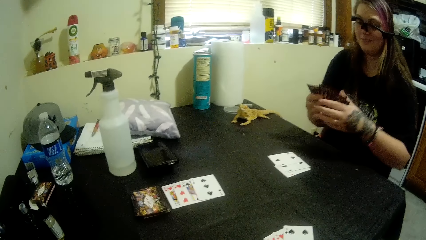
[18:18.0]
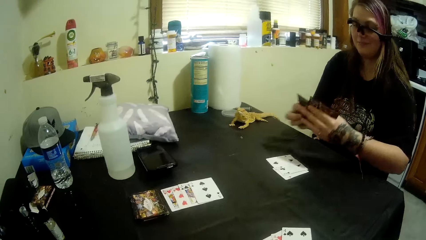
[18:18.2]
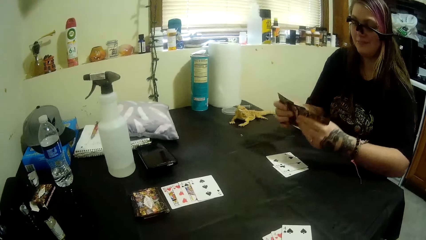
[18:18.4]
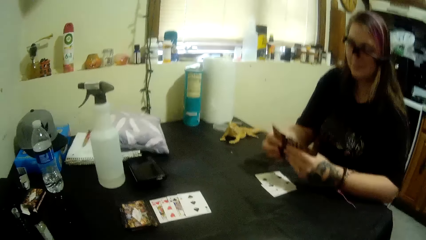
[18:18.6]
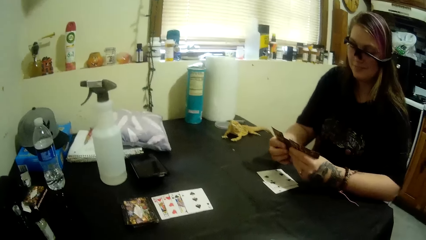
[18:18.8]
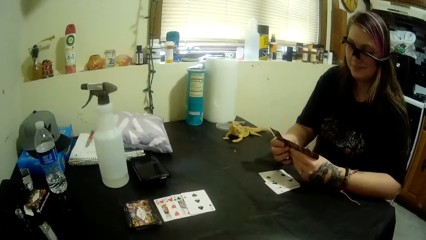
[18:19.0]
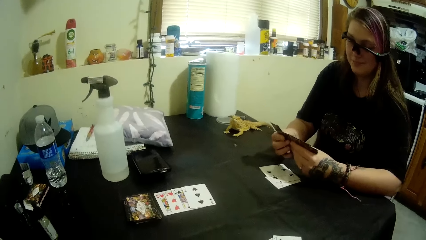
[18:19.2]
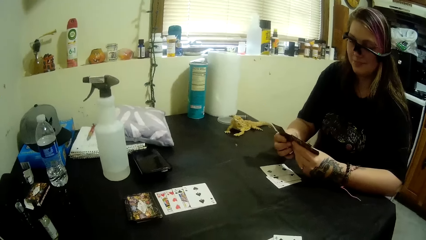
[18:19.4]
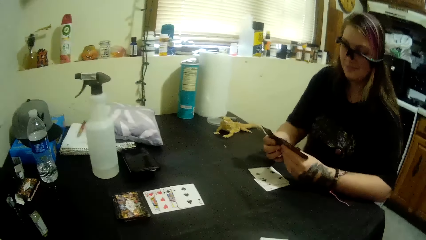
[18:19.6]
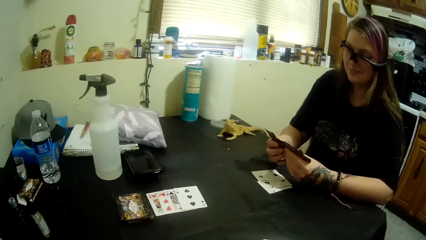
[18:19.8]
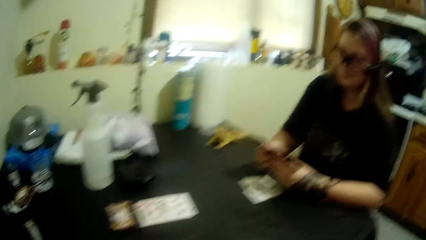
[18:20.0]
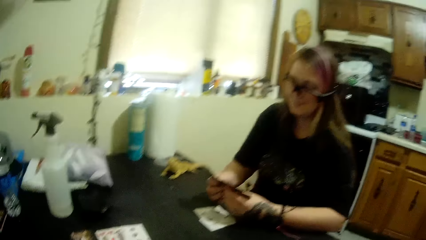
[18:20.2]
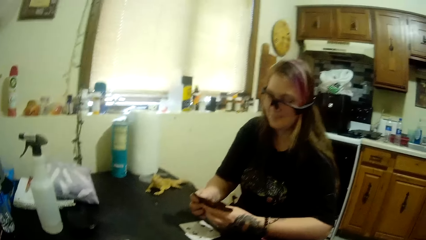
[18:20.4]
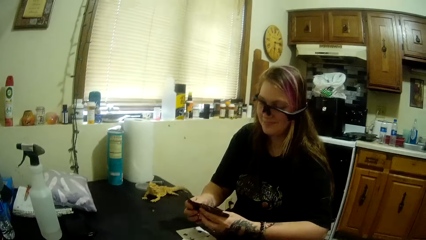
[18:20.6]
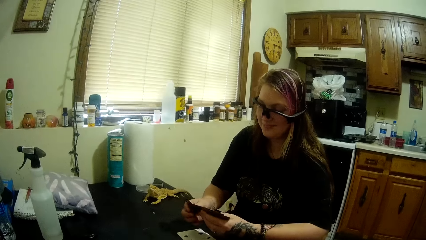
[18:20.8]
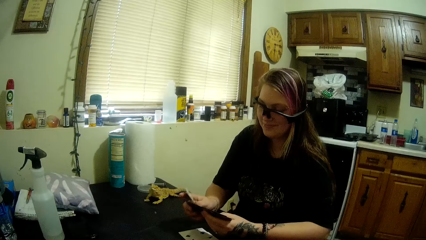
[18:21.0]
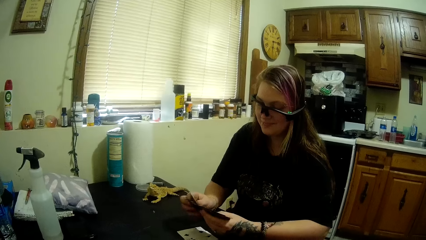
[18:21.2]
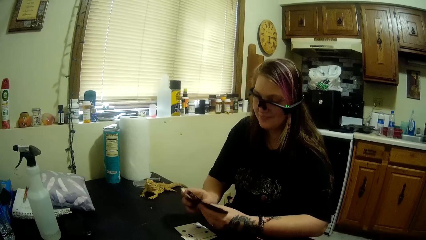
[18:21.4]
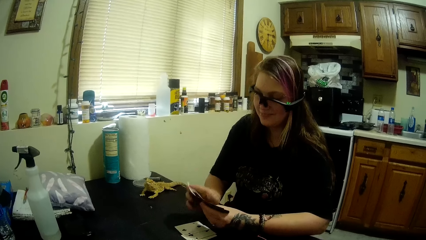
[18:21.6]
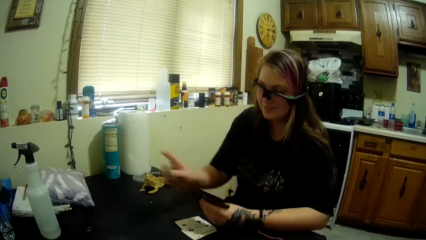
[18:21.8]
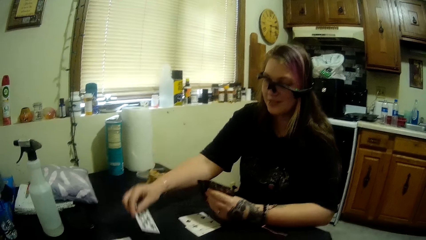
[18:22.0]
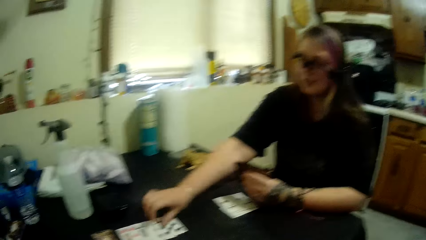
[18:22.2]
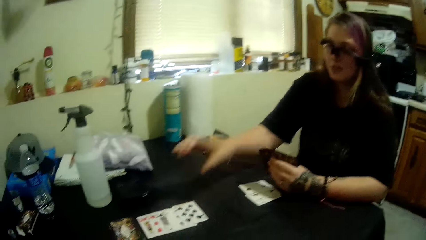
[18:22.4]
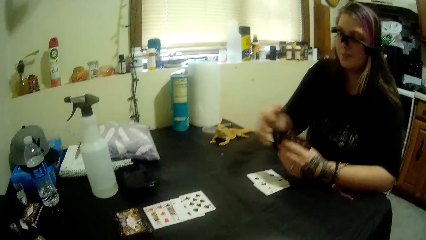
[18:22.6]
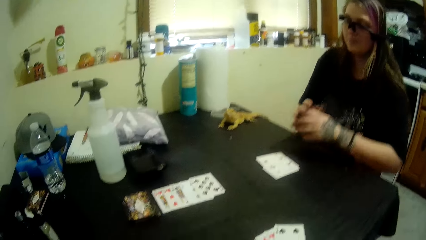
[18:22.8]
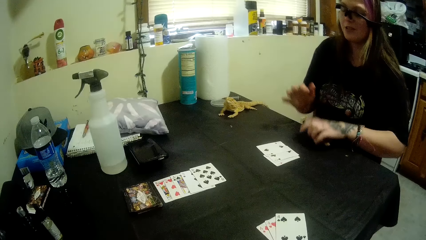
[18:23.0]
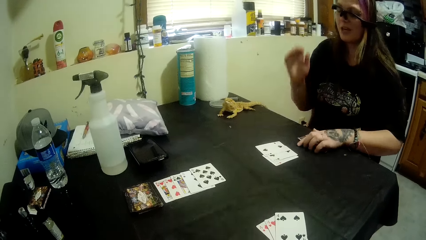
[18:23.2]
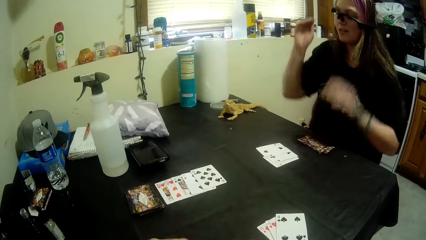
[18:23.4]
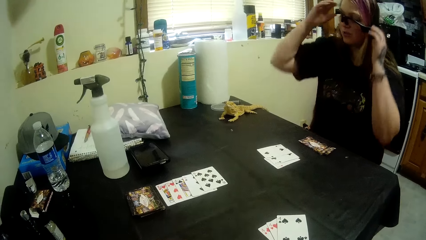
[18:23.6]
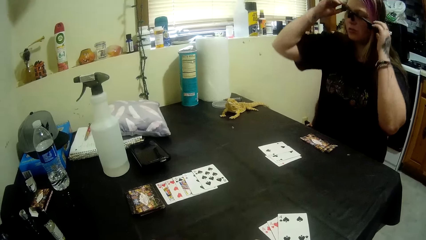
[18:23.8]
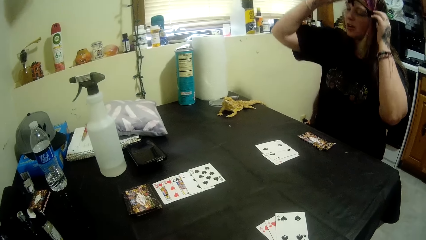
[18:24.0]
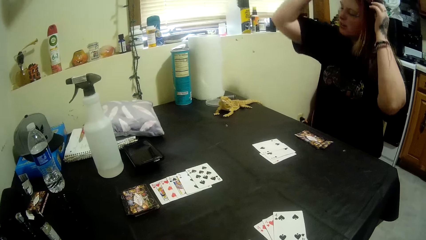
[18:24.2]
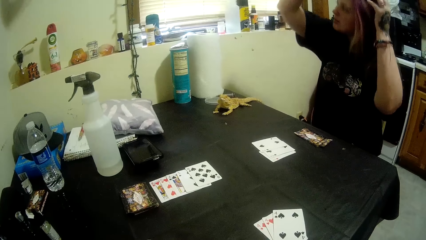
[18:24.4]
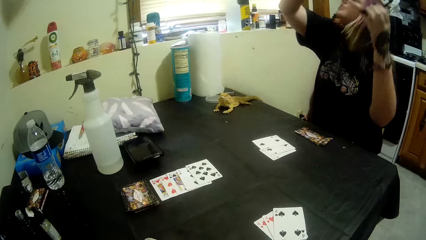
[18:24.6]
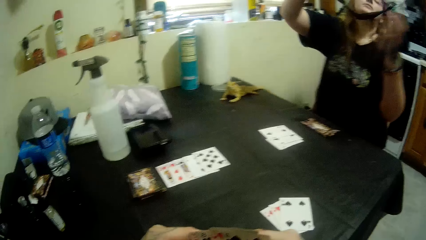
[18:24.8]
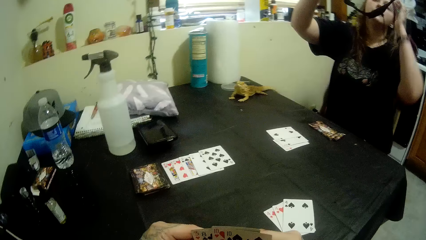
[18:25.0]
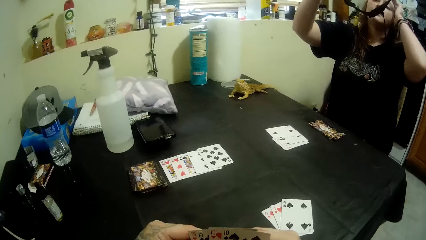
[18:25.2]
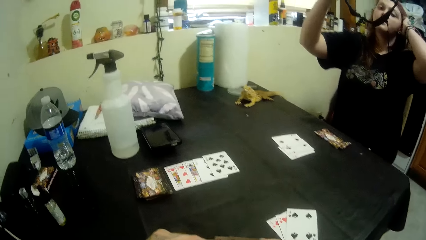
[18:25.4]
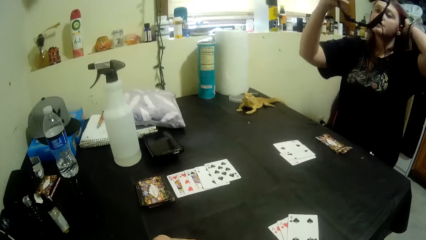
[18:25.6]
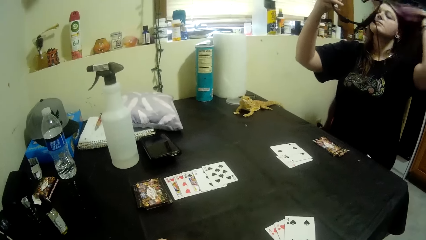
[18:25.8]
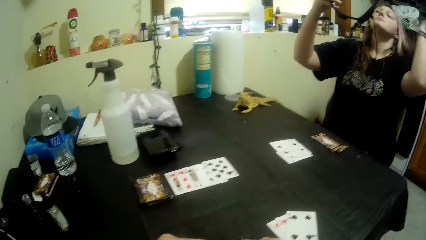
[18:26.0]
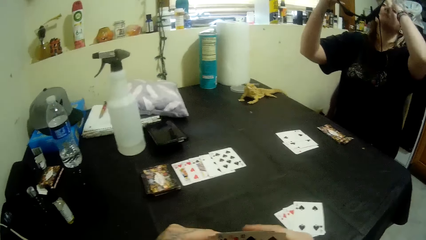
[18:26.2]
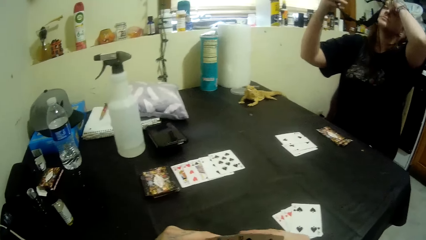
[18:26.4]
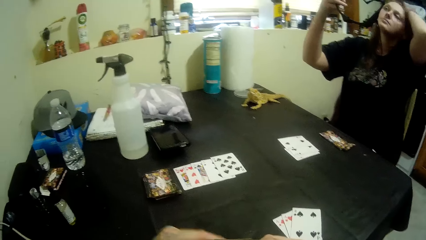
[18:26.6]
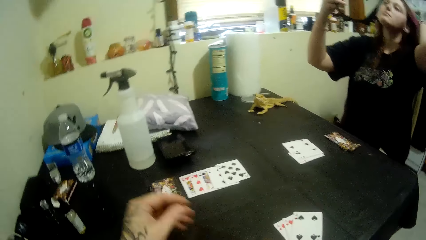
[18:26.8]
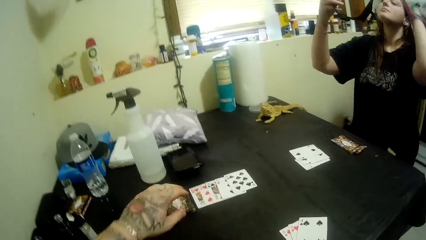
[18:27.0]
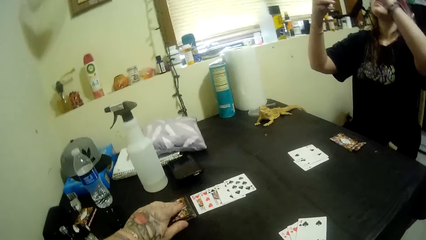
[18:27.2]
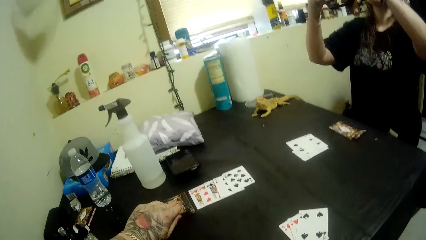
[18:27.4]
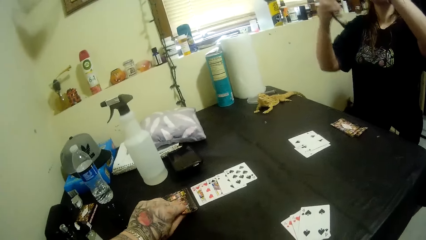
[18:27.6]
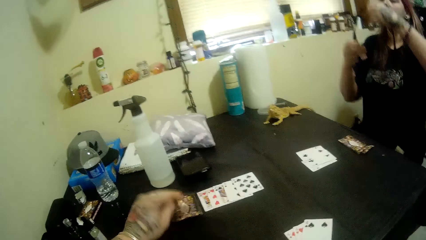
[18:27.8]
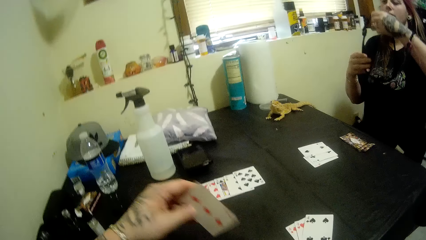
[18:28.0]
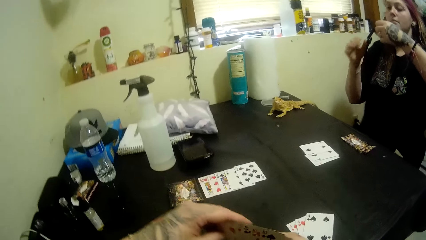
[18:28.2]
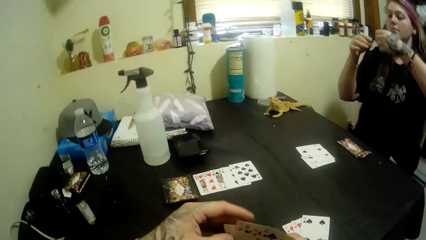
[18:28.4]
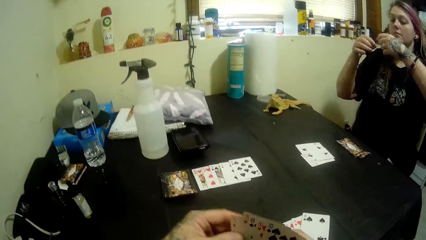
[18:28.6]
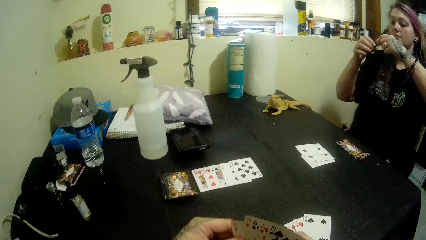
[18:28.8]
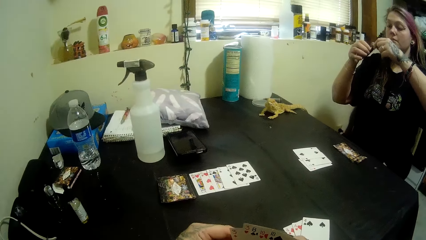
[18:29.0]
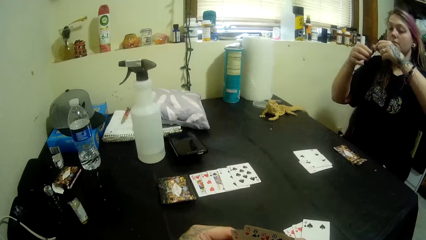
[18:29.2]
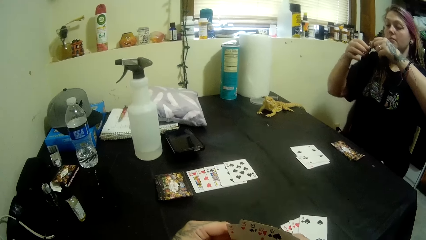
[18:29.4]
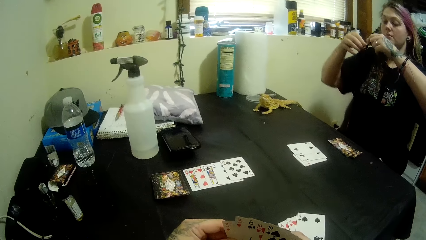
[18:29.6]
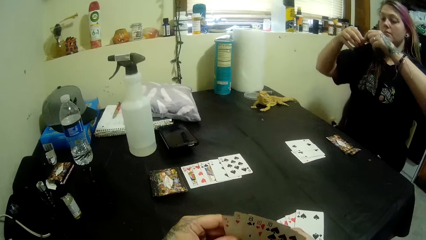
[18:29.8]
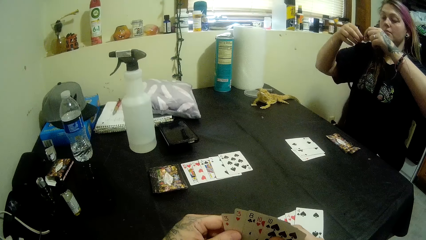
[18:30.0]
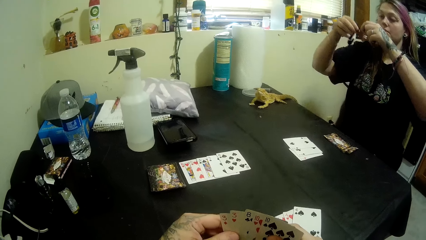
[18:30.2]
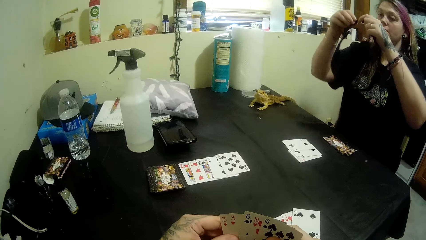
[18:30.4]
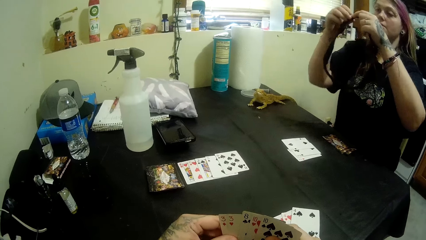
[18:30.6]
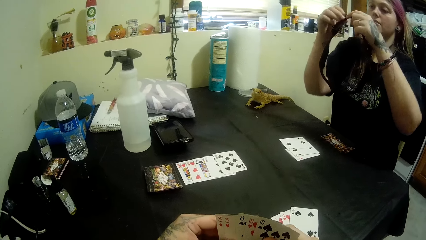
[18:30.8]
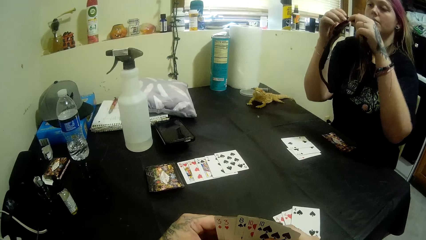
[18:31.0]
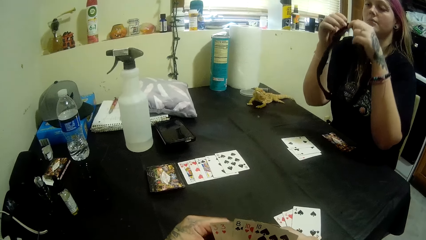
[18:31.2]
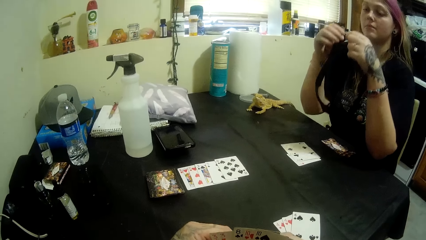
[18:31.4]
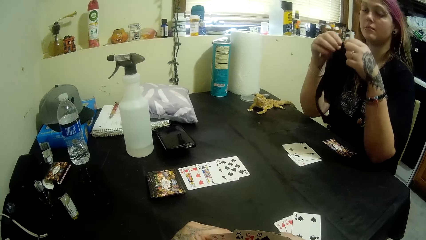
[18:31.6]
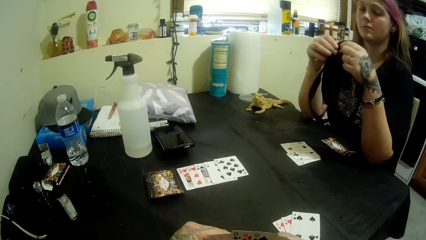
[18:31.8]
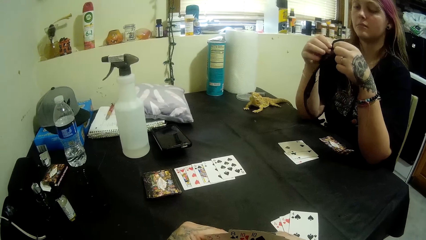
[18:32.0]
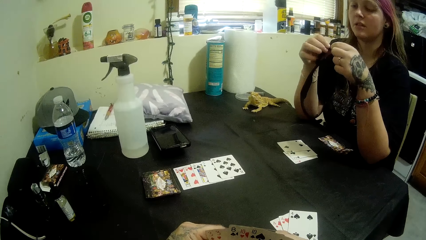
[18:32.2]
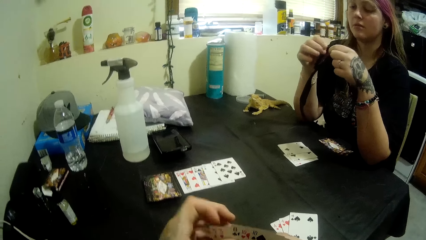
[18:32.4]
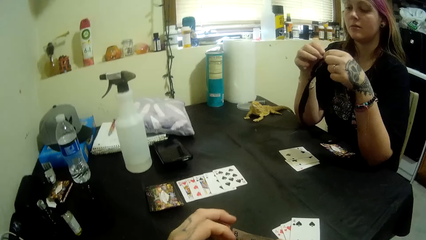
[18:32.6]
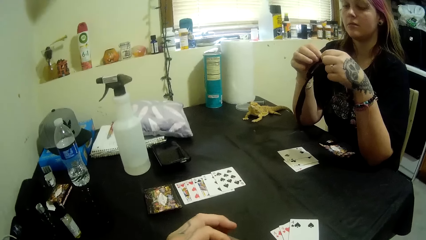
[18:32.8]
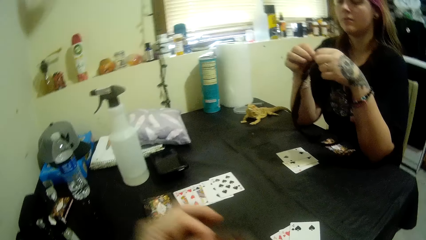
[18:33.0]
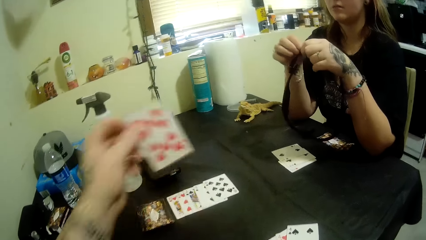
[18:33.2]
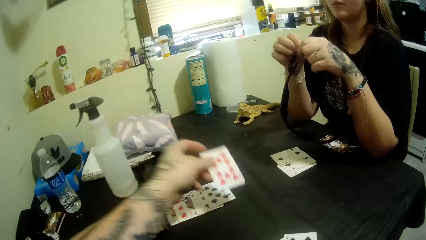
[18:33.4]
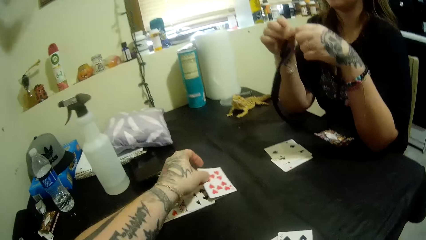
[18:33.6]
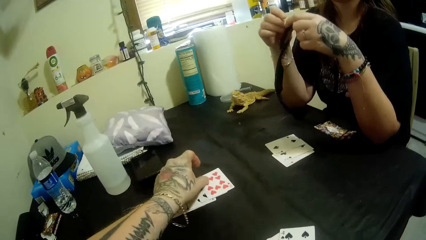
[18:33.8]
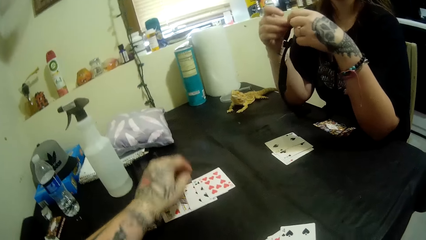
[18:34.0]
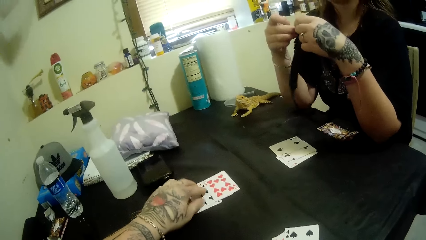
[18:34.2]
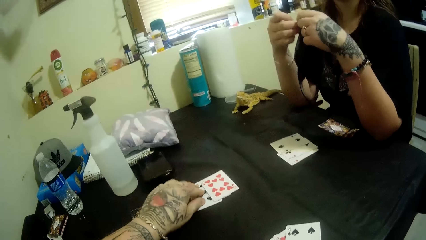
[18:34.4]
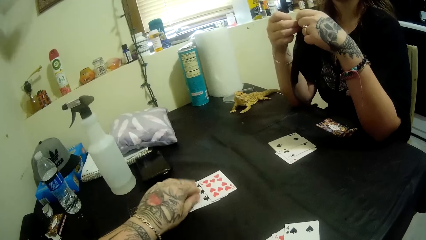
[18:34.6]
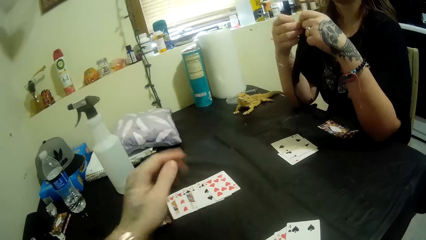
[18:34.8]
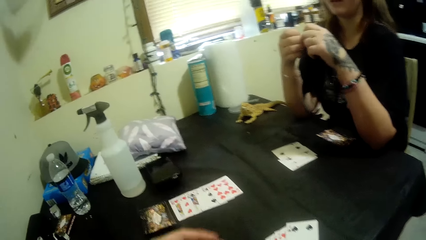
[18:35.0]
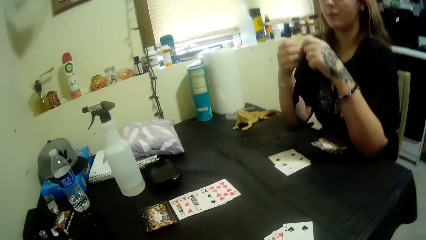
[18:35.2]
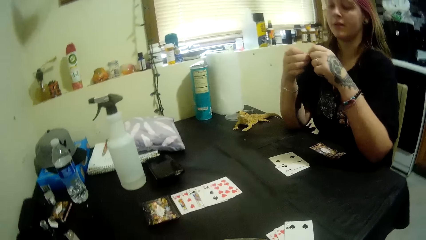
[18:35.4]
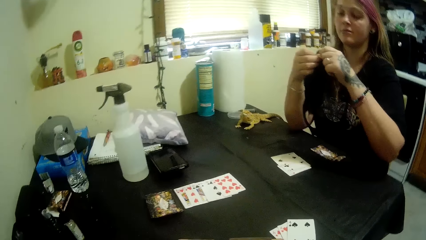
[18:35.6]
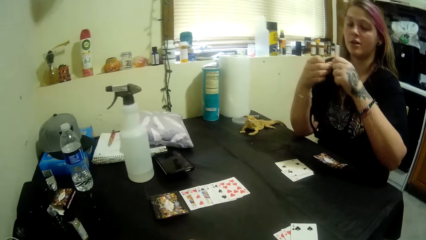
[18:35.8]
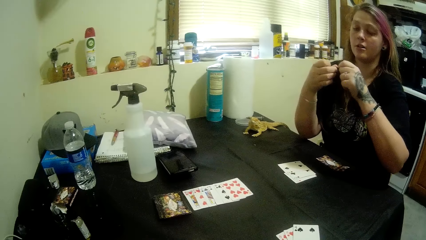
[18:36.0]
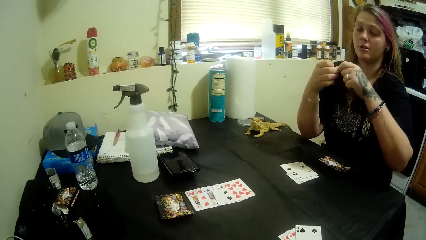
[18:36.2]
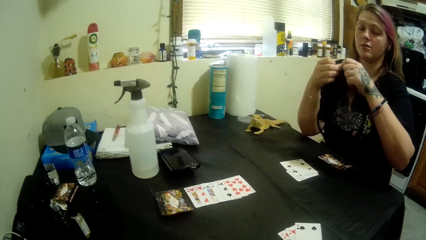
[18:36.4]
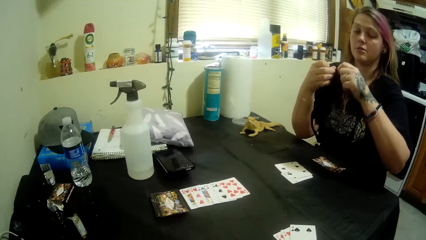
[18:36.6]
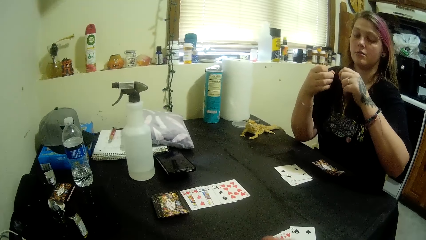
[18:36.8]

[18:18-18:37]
A lady puts the 8 of spades on the table and drops the cards in her hand on the table. The lady removes the goggles from her eyes. The camera wearer picks a card. The lady adjusts the goggles' string holder straps. The camera wearer puts the 10 of hearts on the table. The lady adjusts the goggles' string holder straps.
